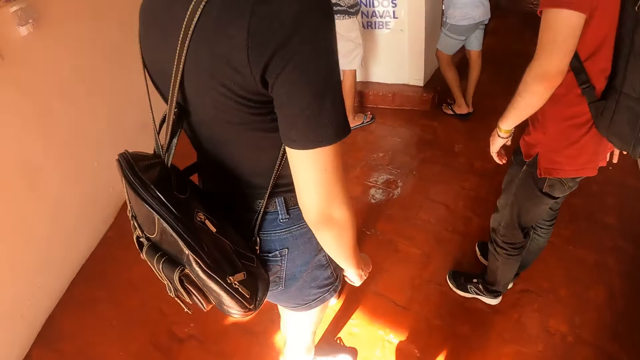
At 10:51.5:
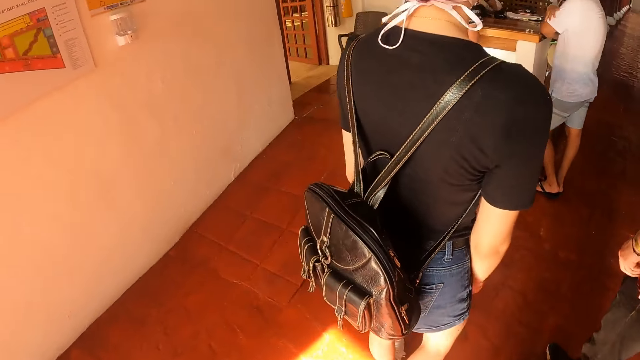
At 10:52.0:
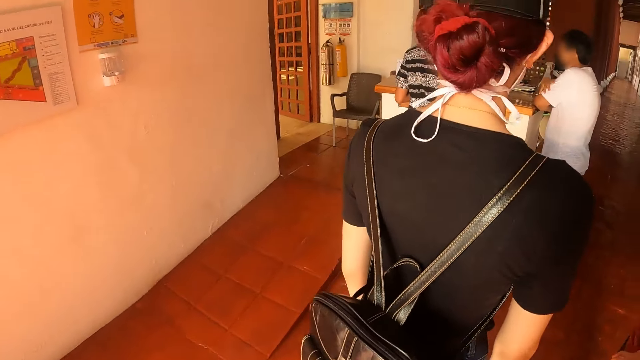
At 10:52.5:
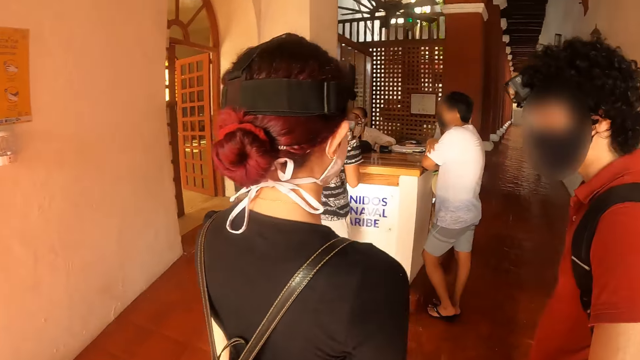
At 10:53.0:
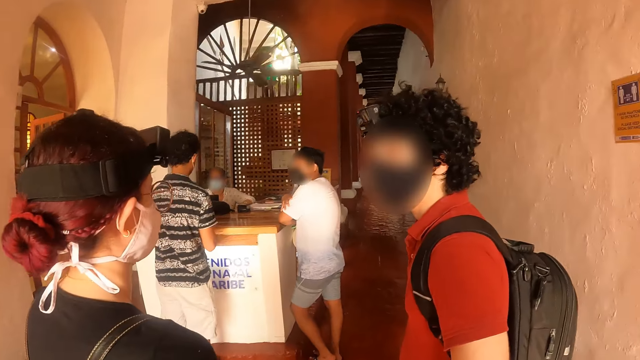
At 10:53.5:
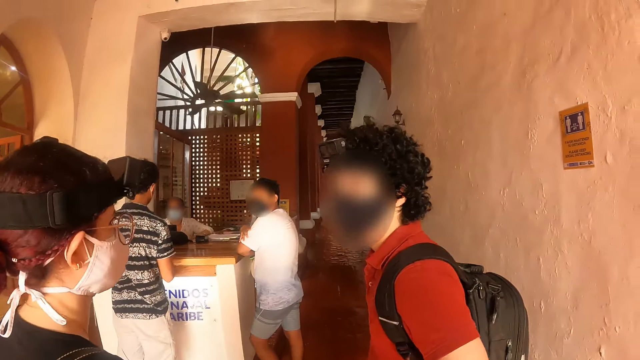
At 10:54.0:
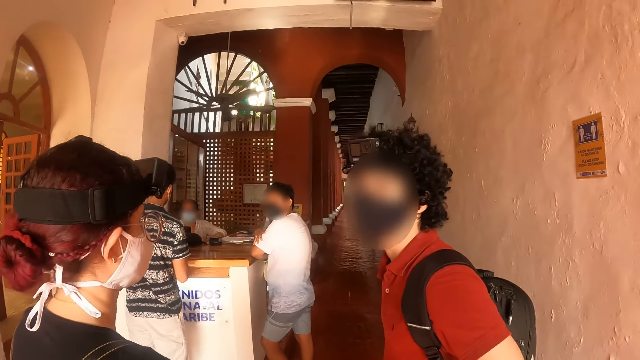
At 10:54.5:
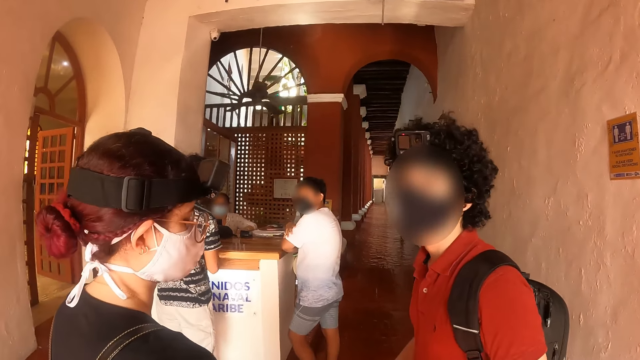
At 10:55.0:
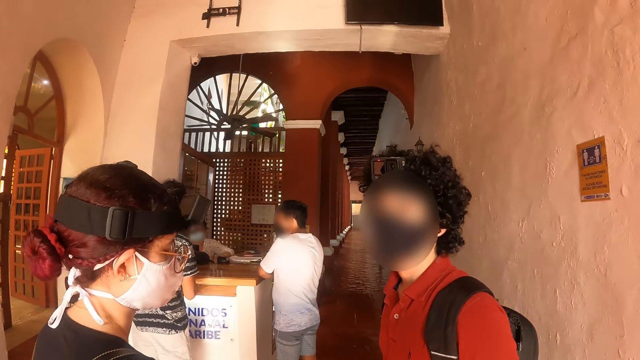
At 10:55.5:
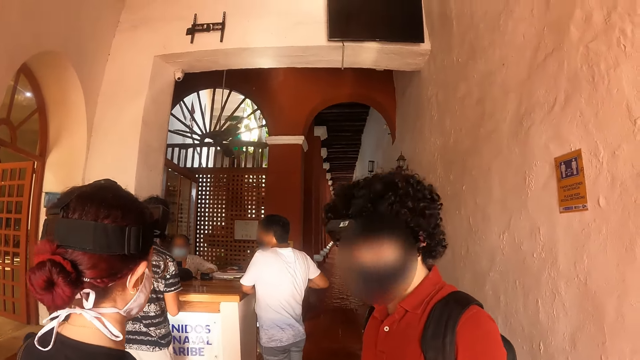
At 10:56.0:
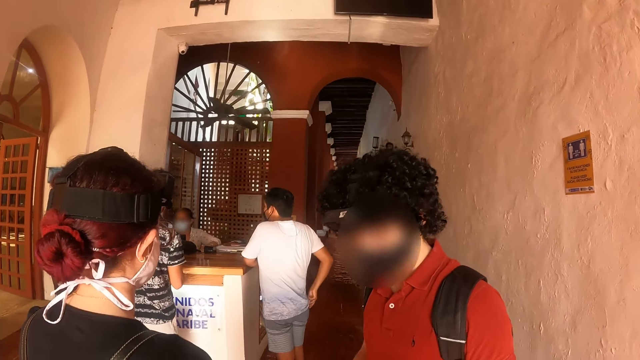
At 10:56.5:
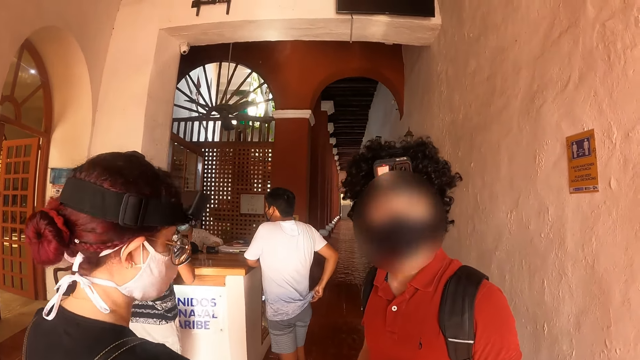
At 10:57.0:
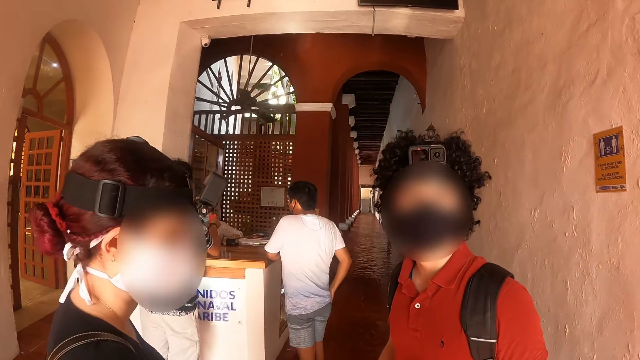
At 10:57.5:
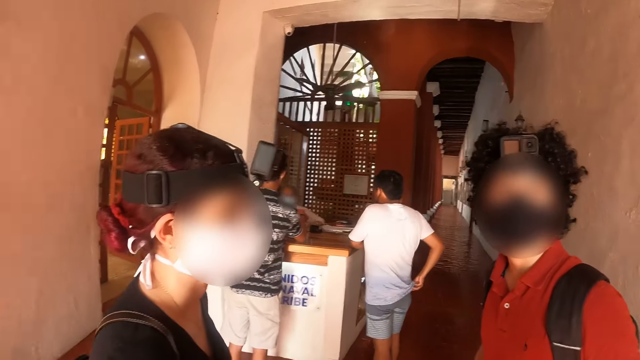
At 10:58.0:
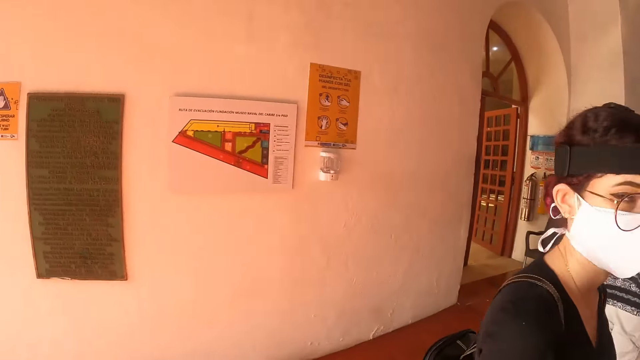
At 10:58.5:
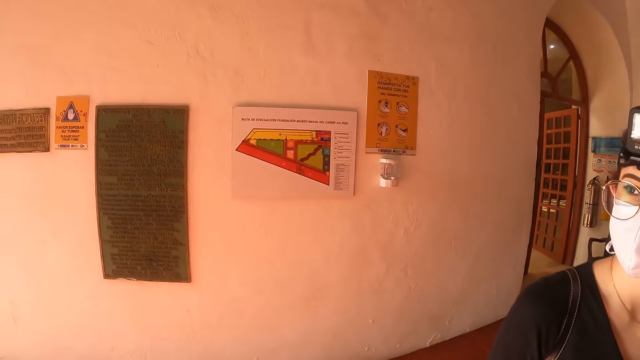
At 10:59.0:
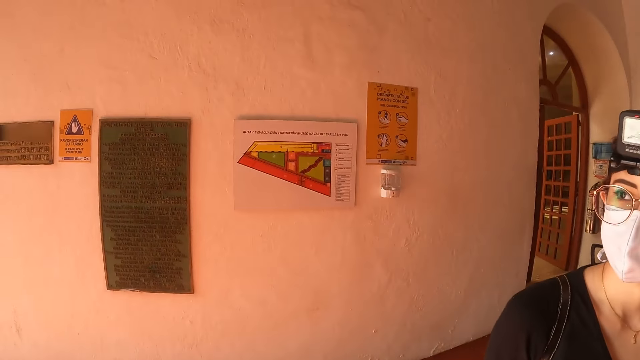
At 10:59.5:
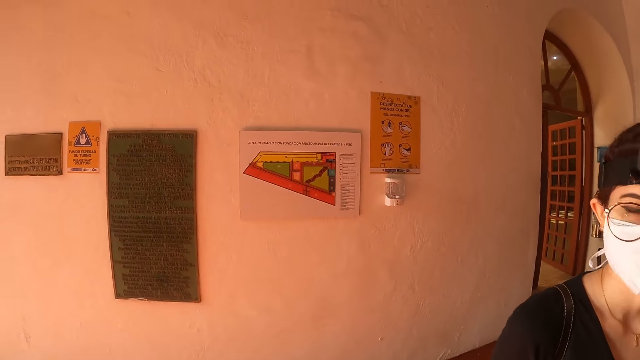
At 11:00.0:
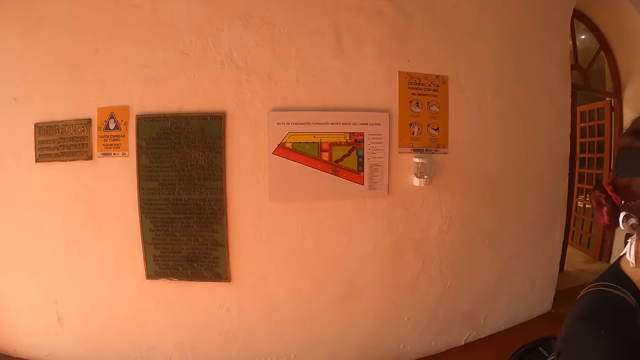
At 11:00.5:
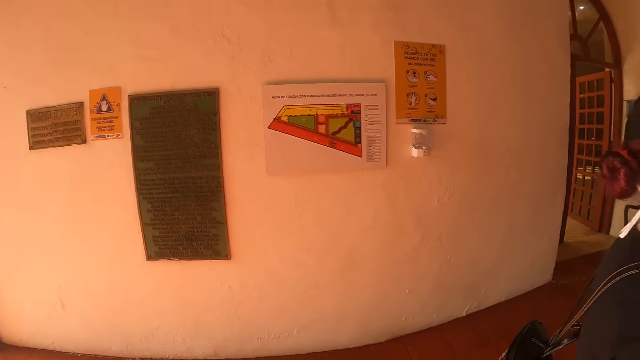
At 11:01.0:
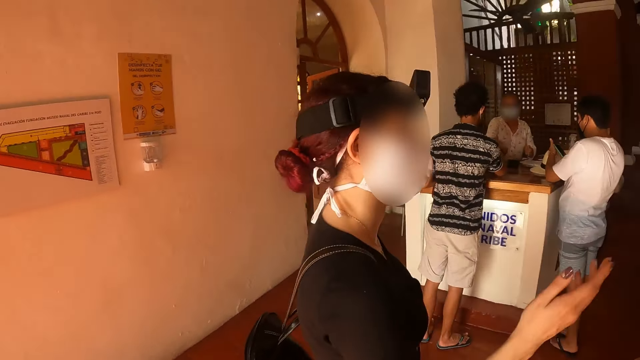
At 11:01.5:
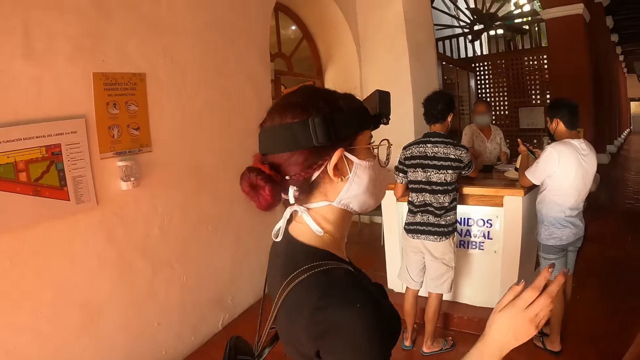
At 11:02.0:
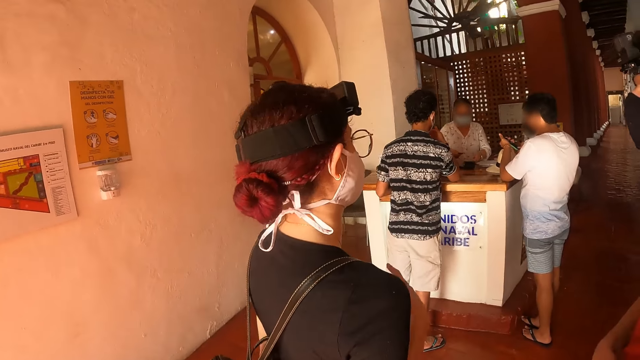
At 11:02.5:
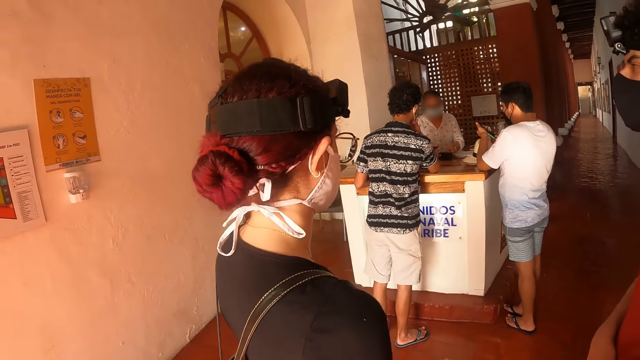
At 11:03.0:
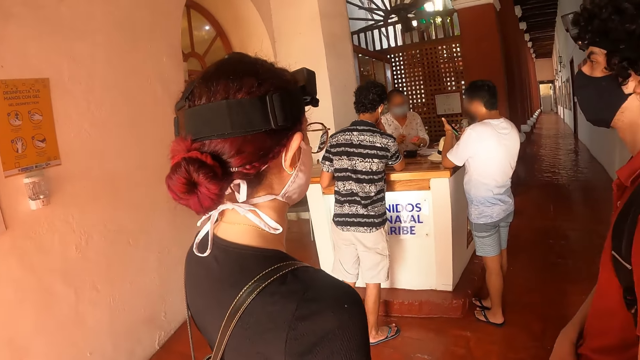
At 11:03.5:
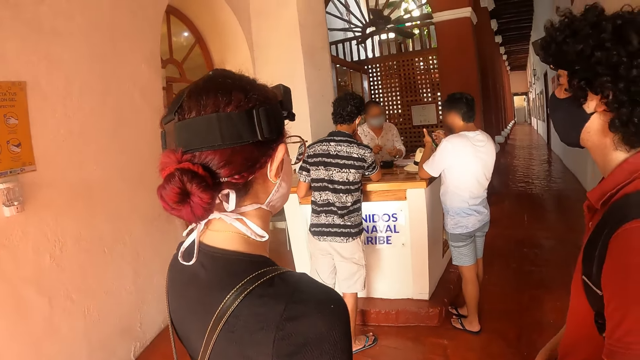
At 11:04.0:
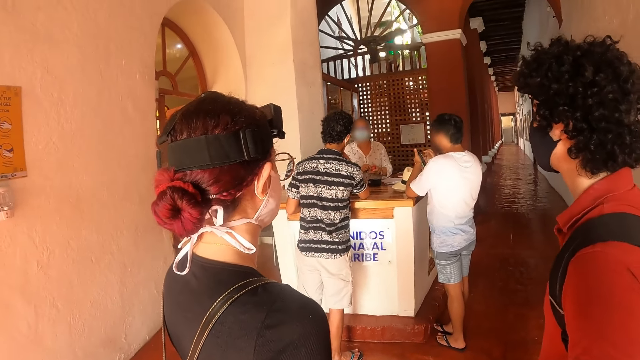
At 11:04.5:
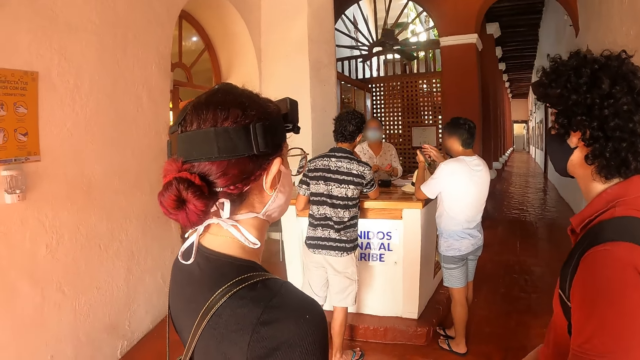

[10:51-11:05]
The lady steps closer to the man on the floor. The camera wearer walks back. They stand on the floor with the lady and the man. They talk to a person. They stare on the reception wall. The lady converses with the man on the floor.

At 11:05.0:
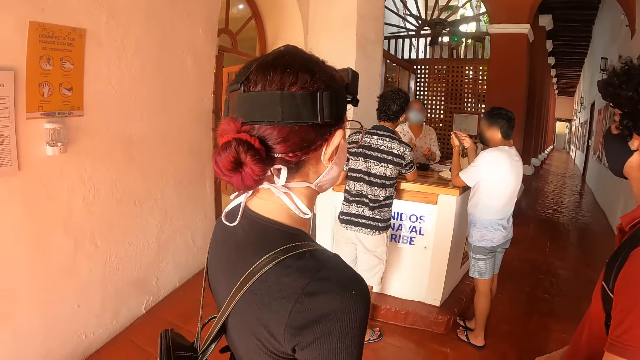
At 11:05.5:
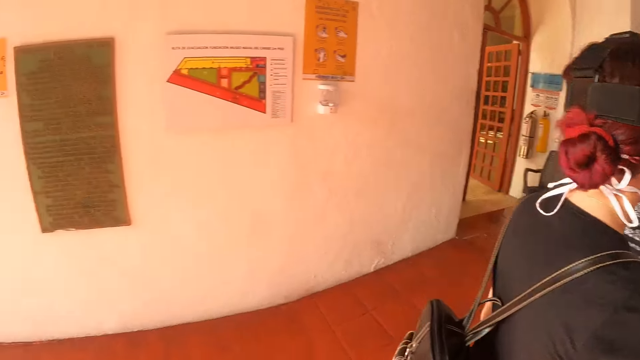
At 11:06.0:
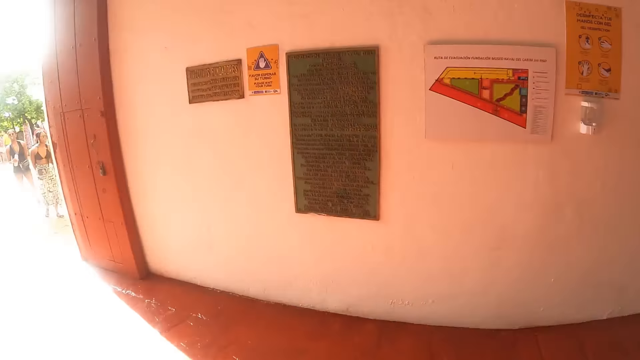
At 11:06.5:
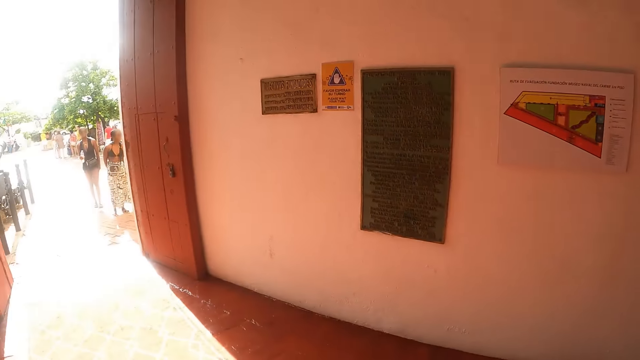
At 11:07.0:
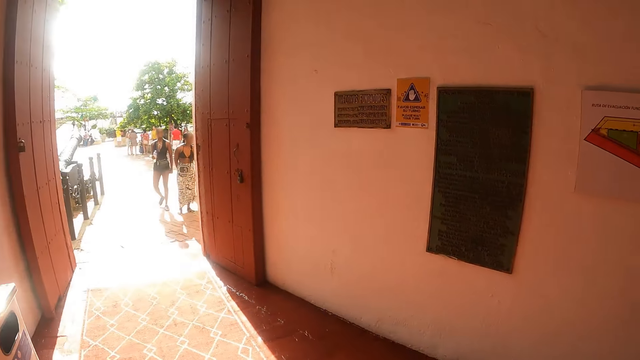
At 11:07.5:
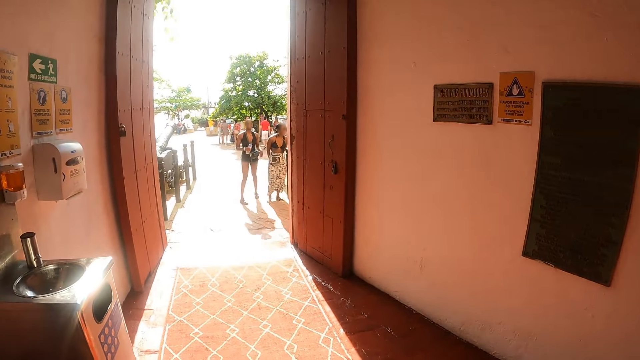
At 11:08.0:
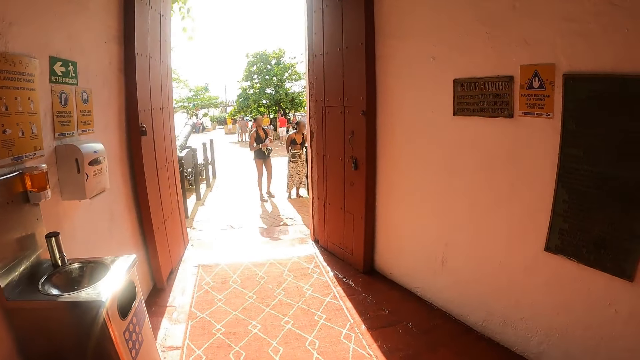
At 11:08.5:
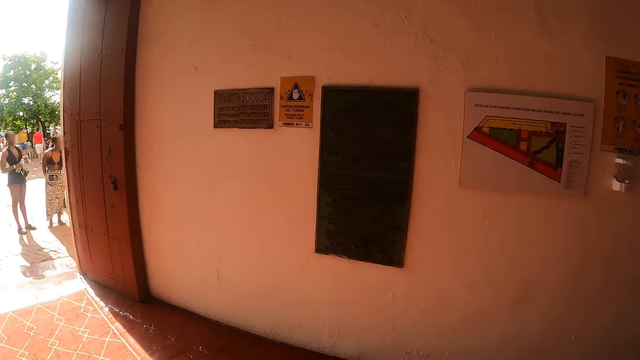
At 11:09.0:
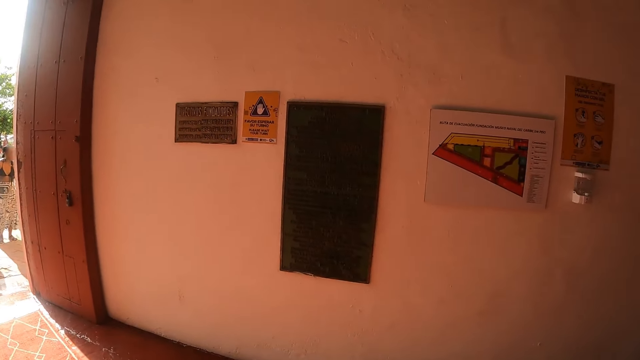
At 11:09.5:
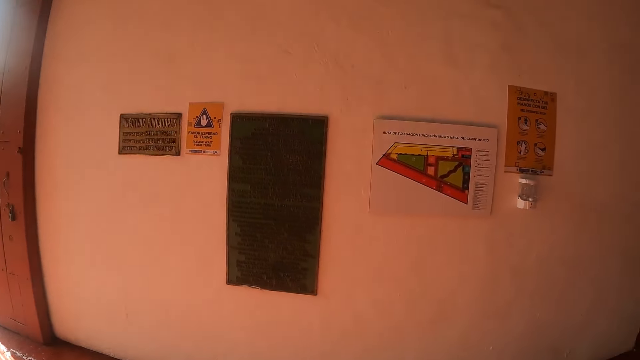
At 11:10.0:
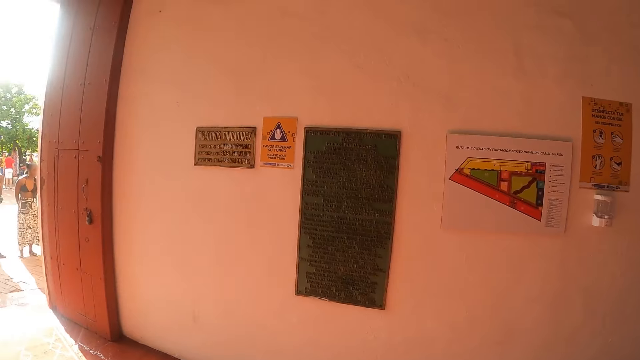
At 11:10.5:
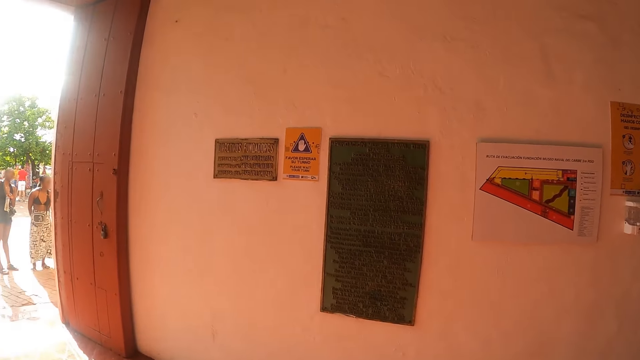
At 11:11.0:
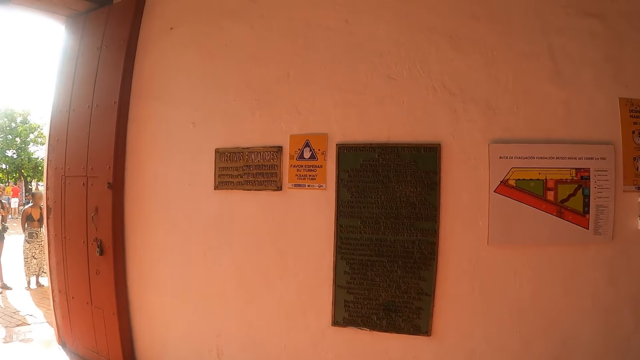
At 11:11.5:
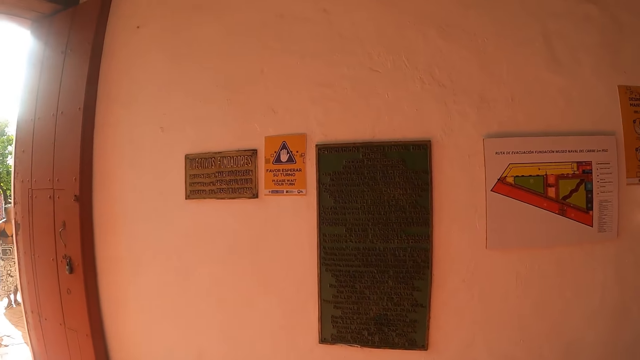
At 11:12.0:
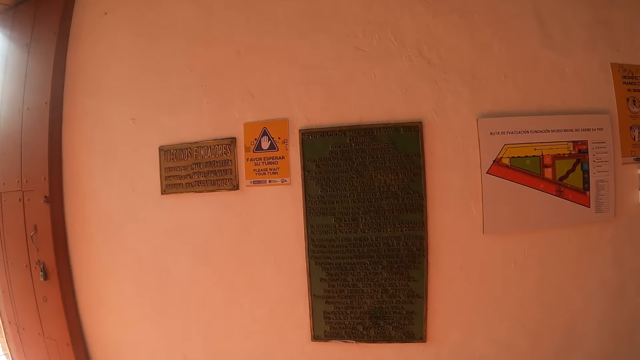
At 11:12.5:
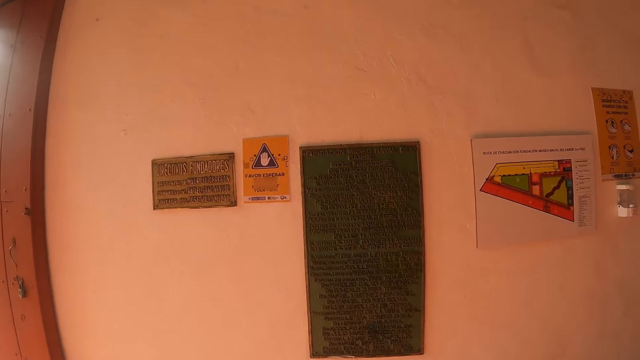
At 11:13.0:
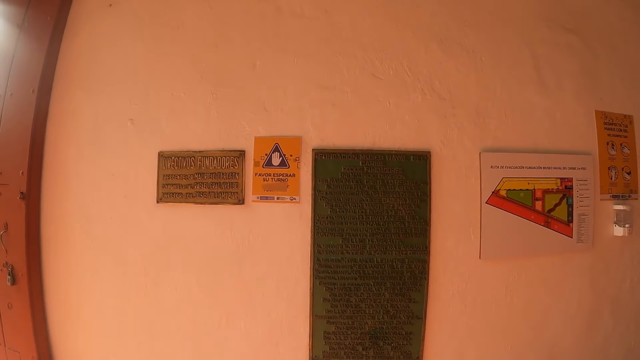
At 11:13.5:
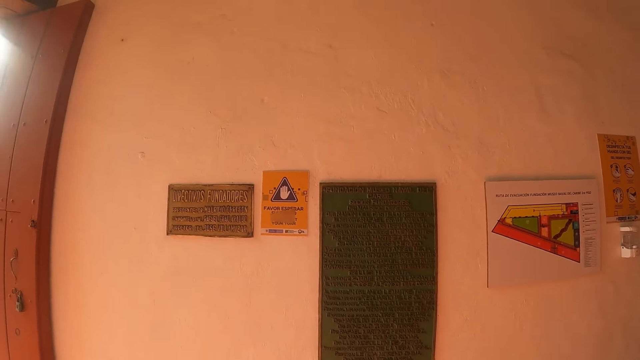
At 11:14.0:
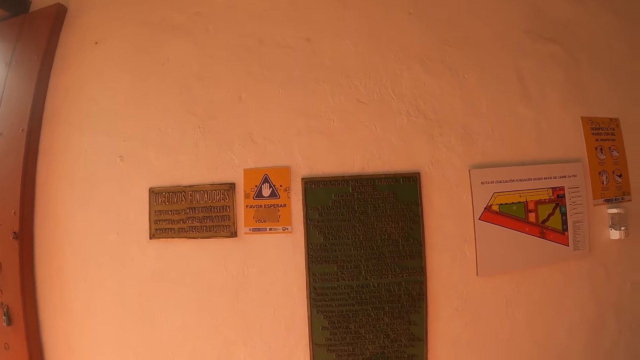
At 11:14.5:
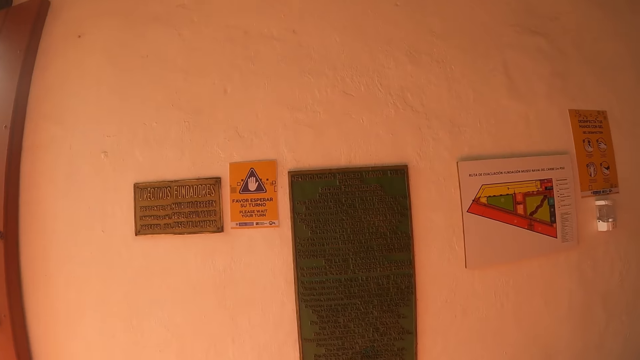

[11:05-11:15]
The camera wearer stares round at posters on the reception wall.
